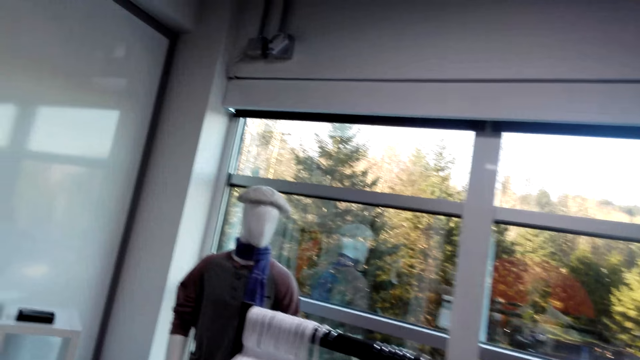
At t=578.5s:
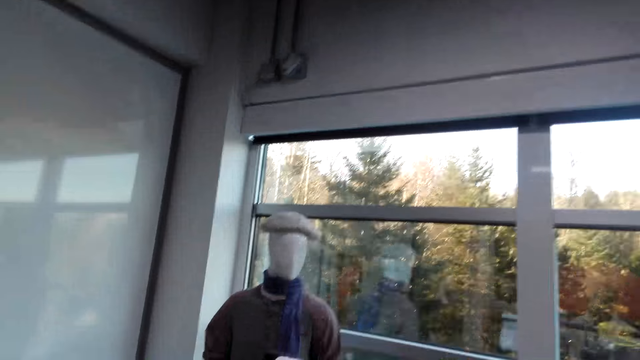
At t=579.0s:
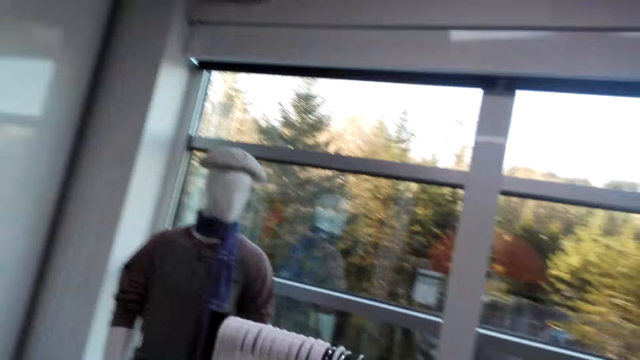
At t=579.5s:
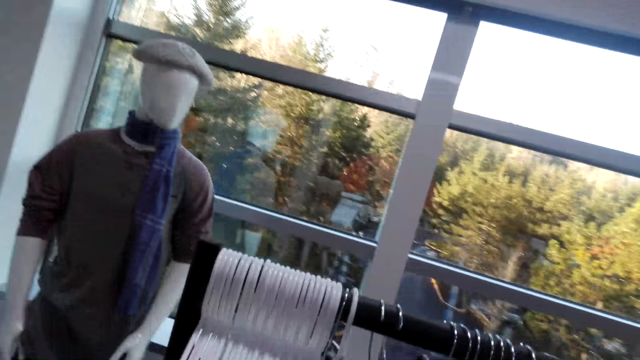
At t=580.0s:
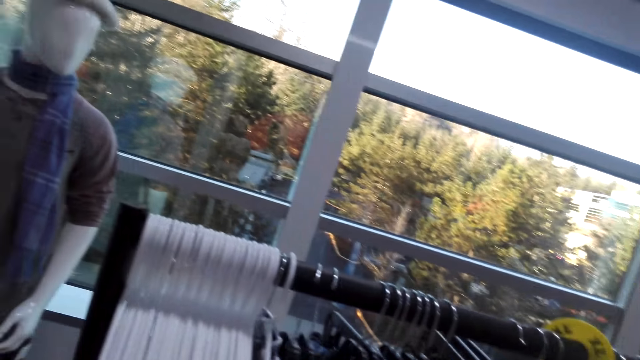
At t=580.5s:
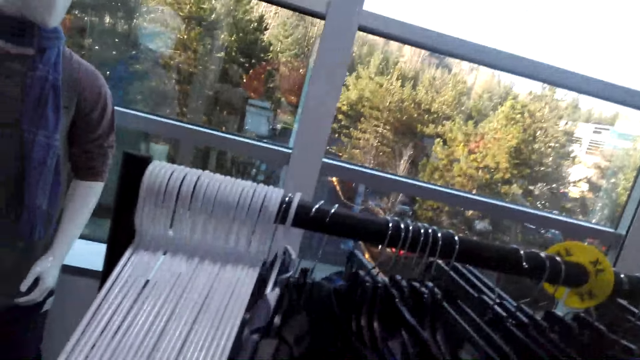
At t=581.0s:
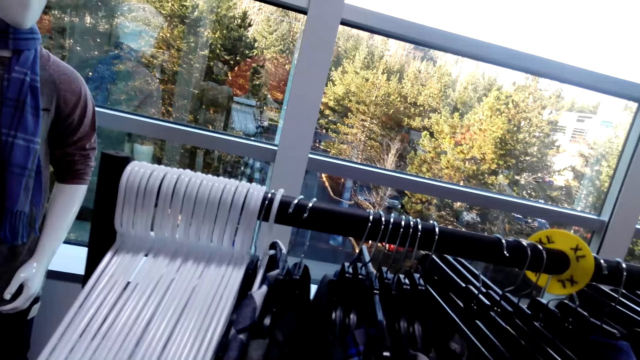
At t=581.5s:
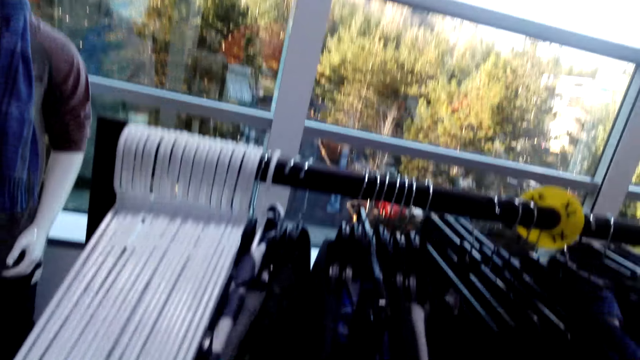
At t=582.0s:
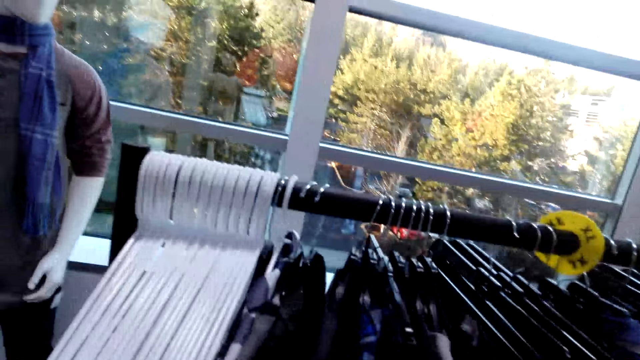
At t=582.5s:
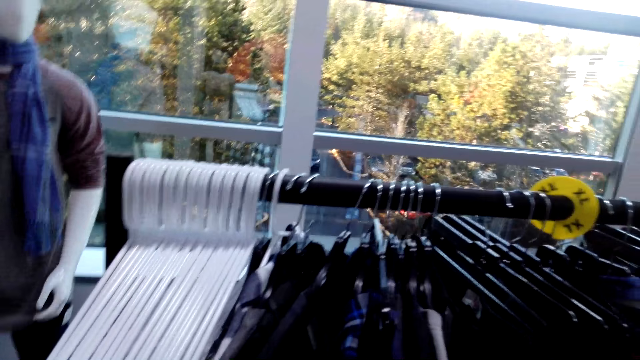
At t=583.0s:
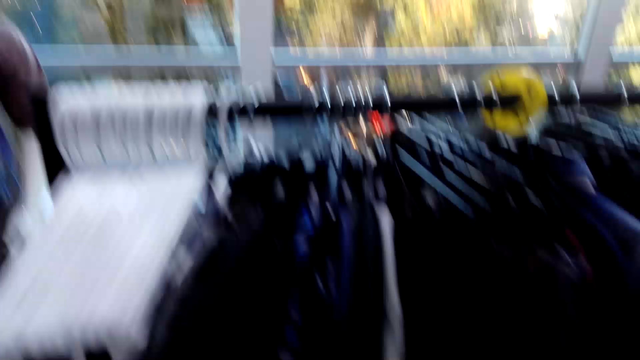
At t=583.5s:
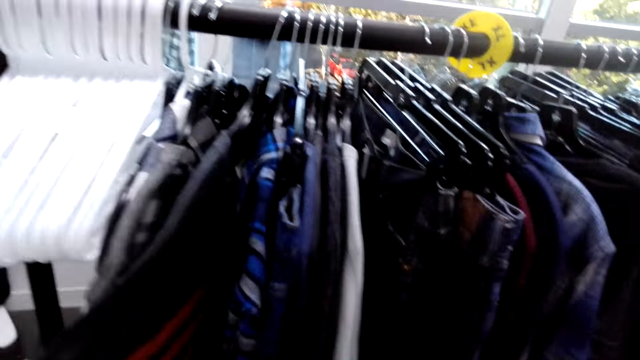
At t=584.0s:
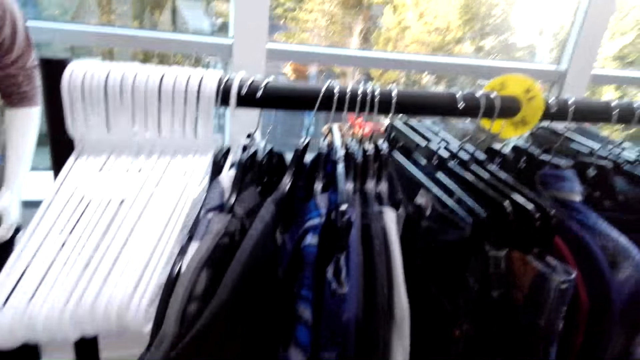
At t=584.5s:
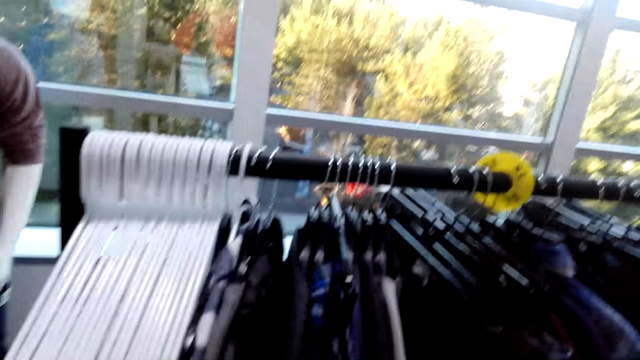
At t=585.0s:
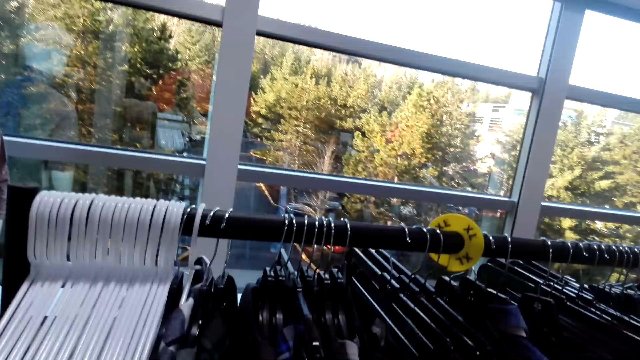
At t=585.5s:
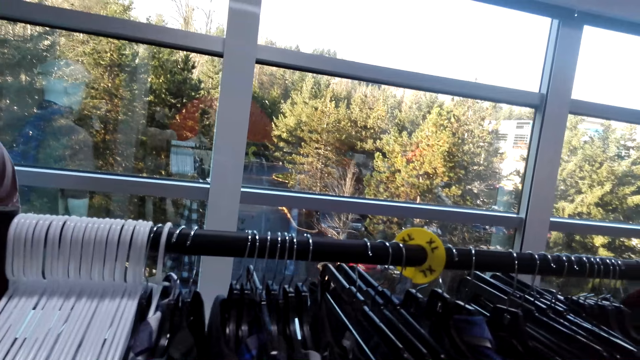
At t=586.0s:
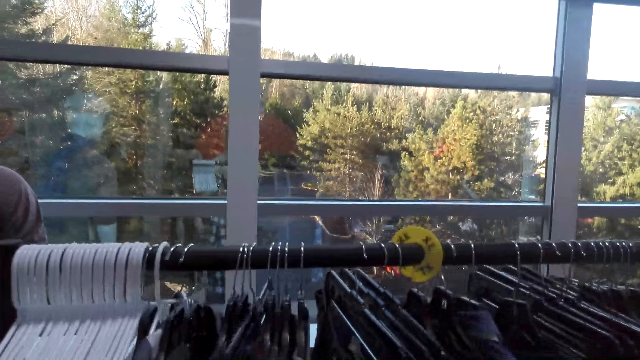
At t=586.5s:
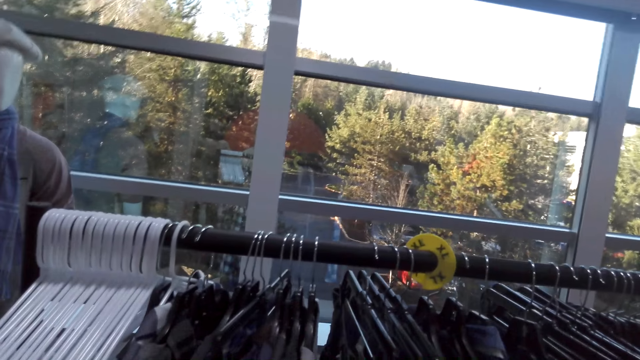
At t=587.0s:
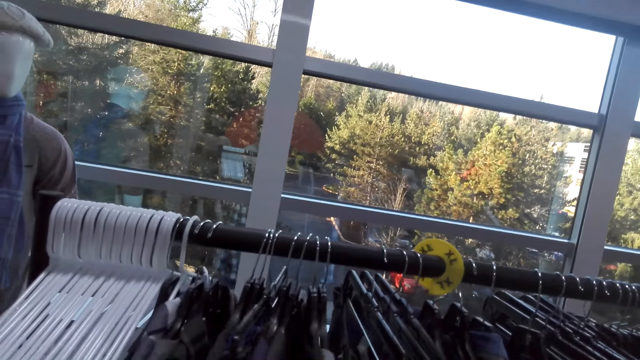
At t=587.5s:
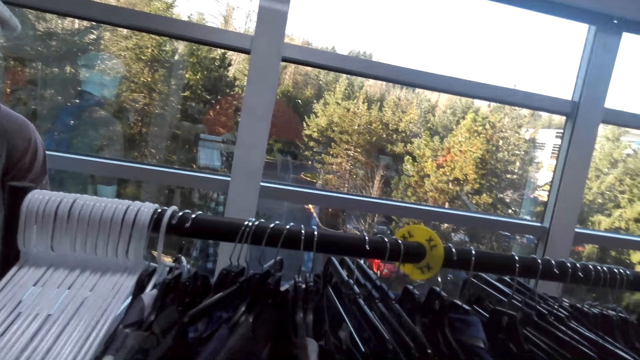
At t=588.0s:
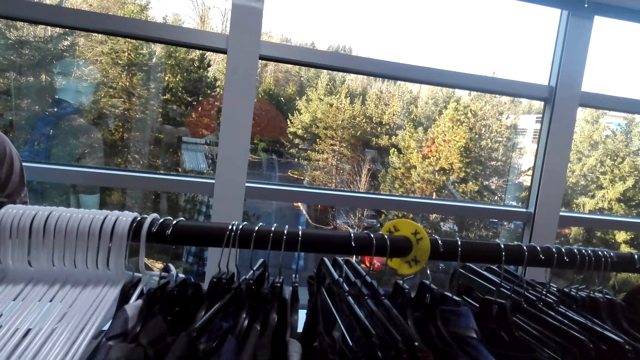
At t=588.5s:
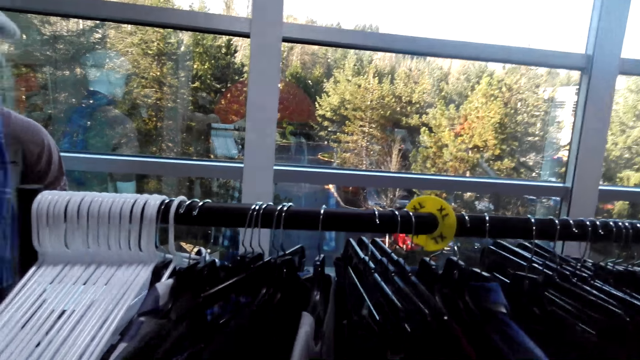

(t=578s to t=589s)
The camera wearer walks forward. They stop. They sort through clothes.

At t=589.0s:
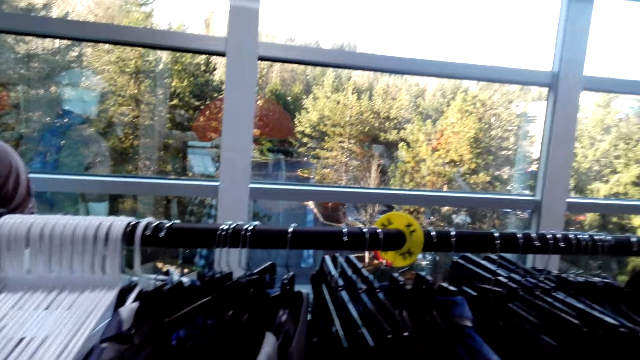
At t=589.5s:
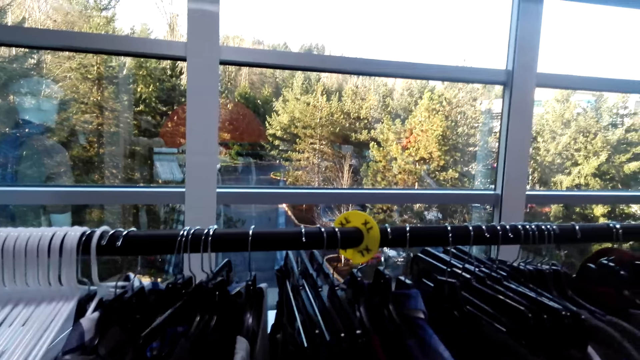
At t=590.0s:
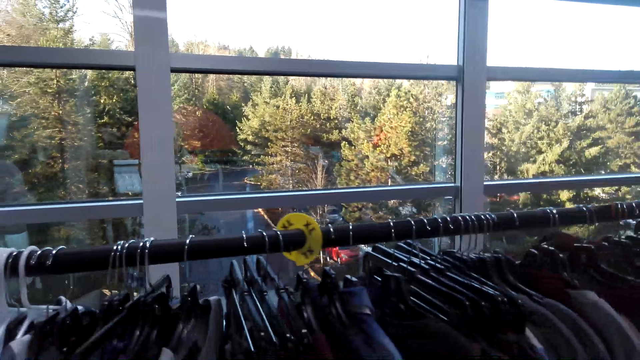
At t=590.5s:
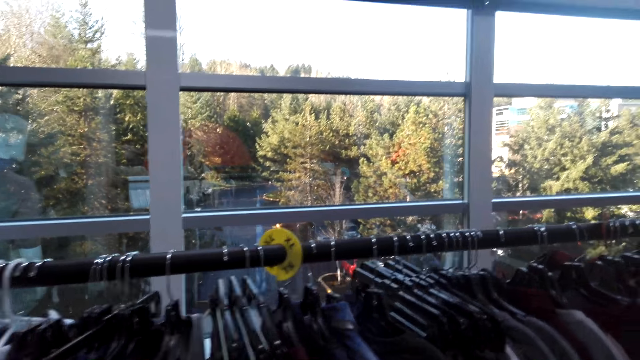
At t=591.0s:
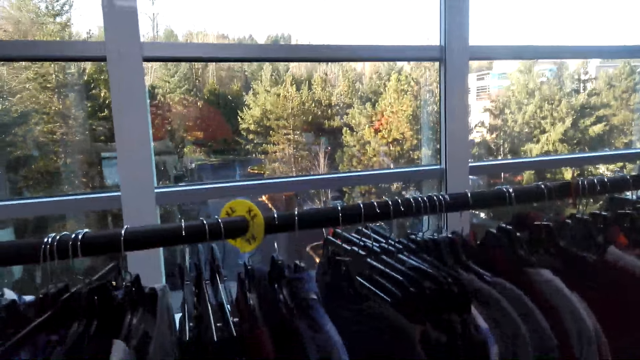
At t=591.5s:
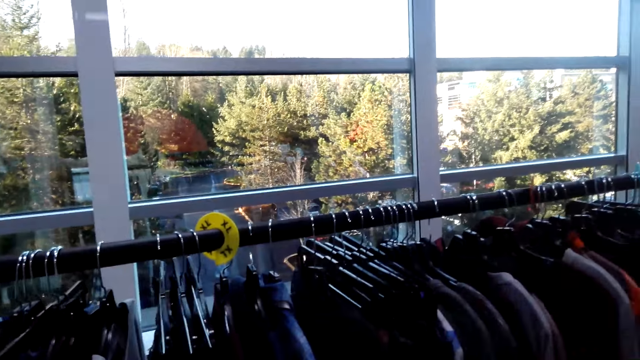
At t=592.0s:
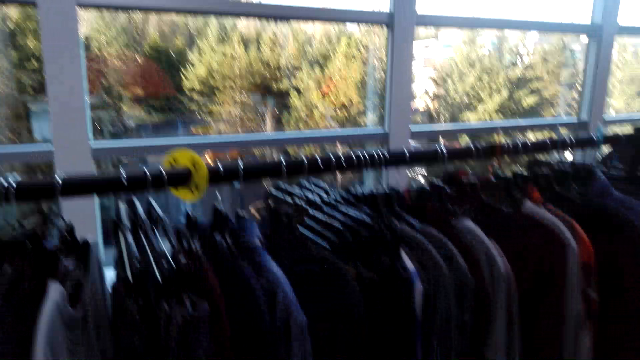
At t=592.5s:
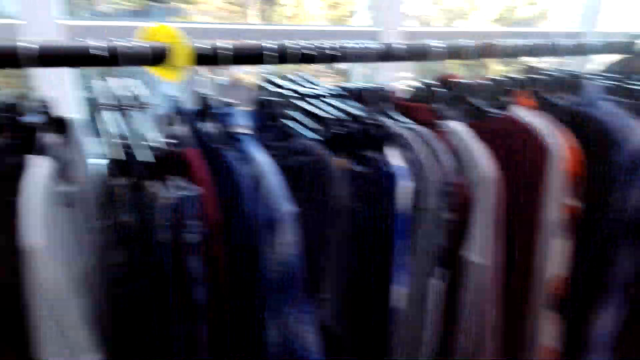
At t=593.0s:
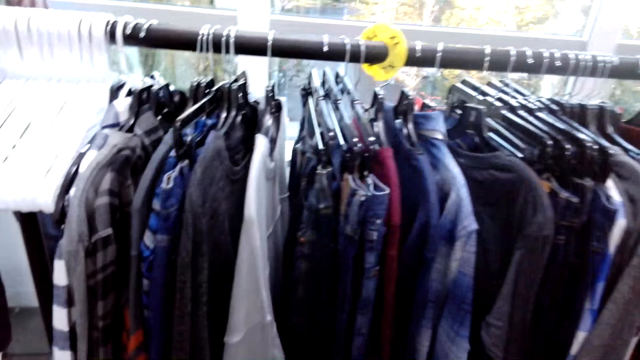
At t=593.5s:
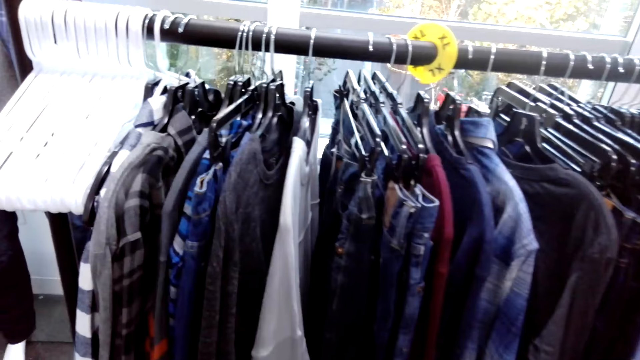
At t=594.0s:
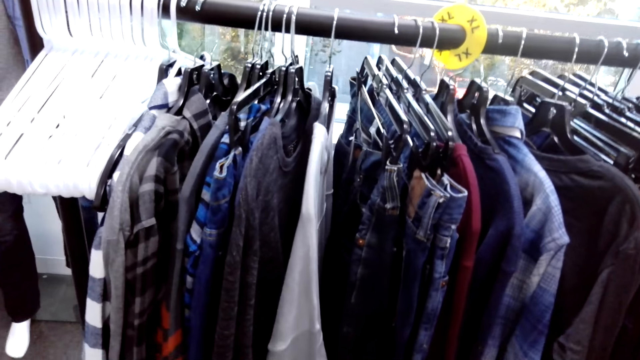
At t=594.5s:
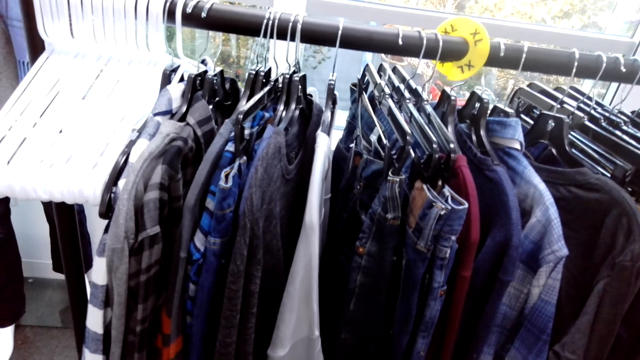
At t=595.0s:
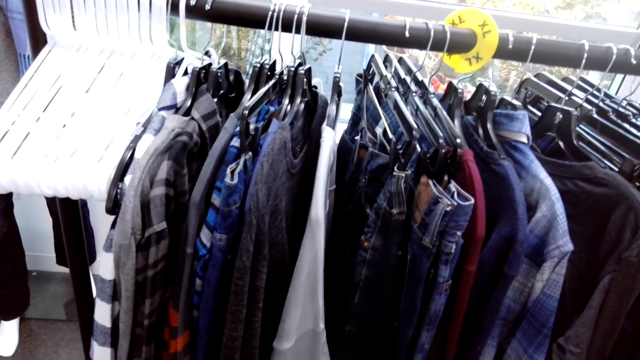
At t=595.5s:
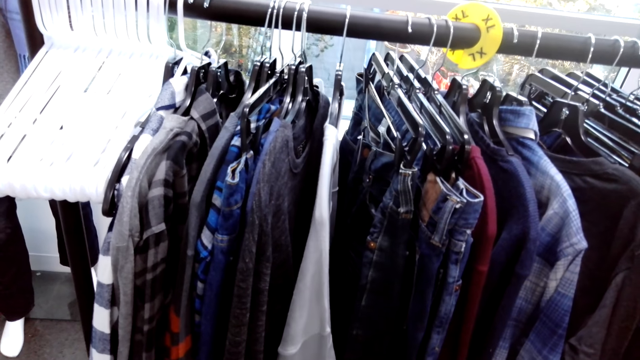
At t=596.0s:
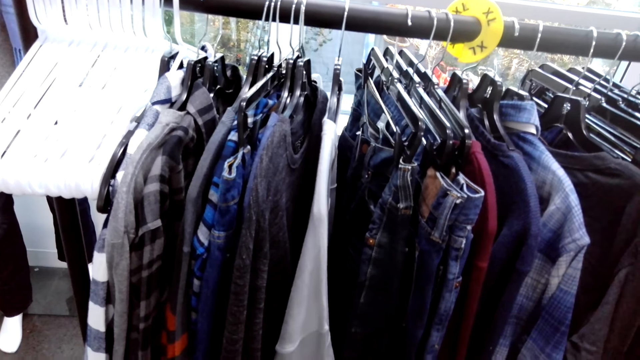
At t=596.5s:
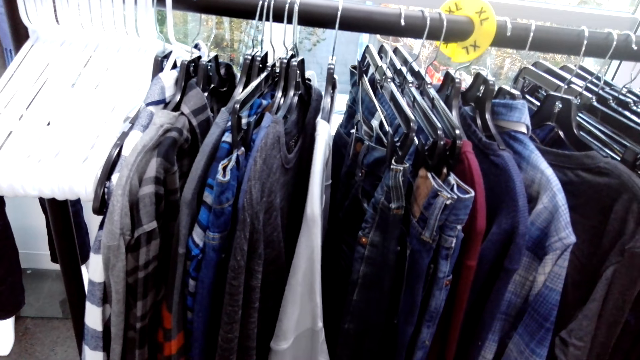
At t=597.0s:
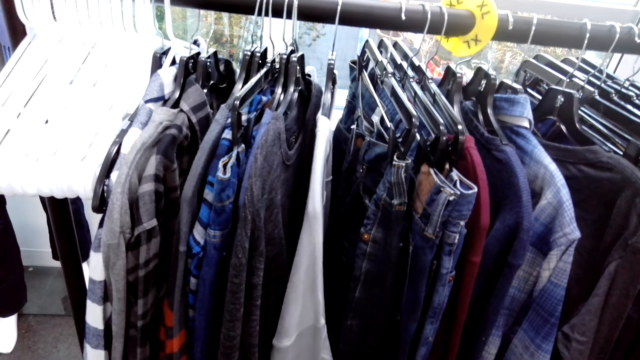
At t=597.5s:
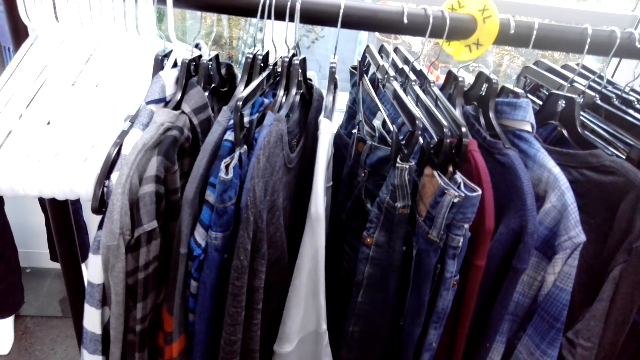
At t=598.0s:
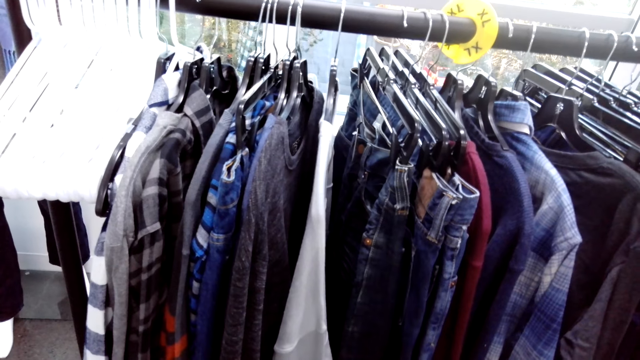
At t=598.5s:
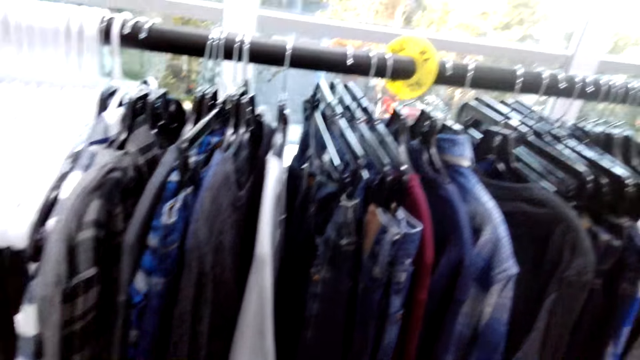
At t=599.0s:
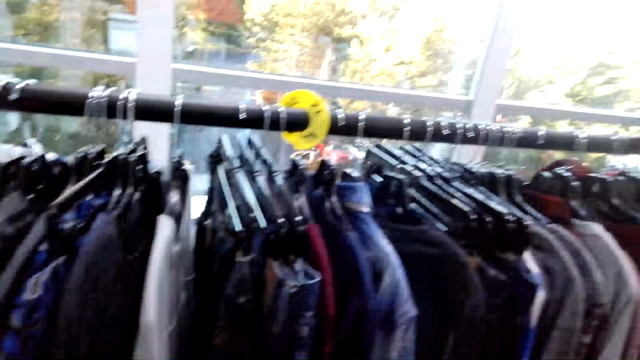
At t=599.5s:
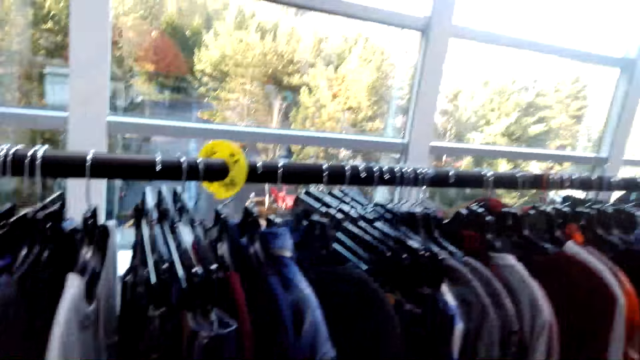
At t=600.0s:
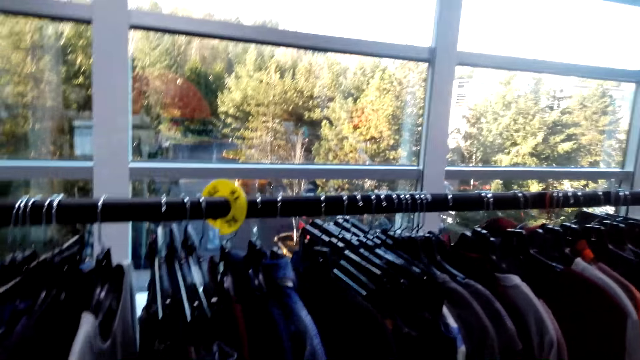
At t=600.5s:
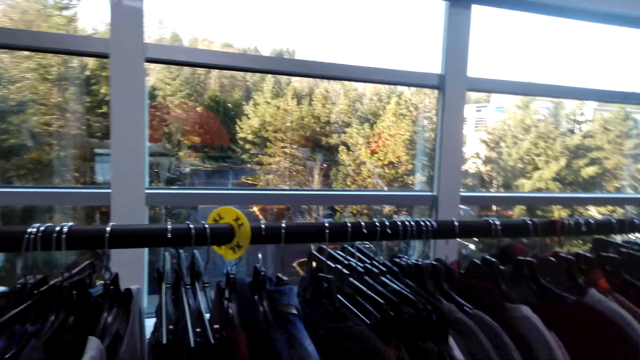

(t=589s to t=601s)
The camera wearer moves right. They look around.
